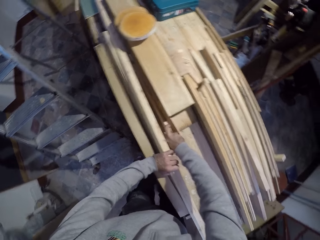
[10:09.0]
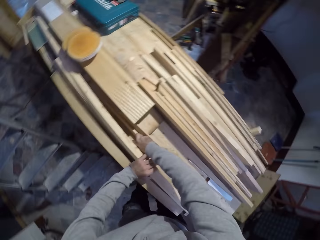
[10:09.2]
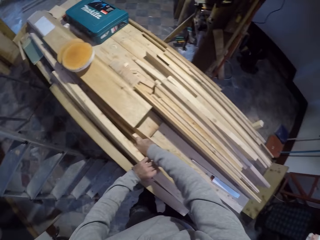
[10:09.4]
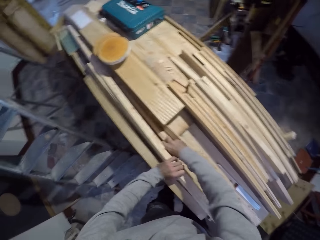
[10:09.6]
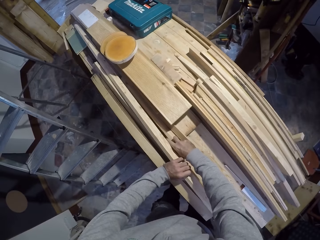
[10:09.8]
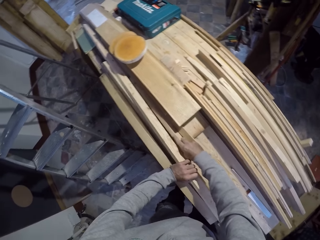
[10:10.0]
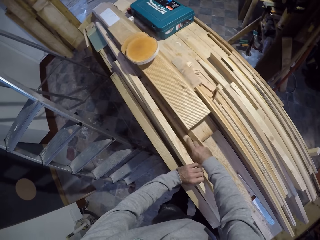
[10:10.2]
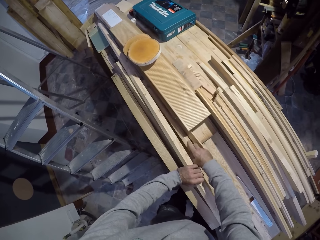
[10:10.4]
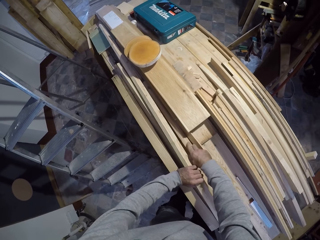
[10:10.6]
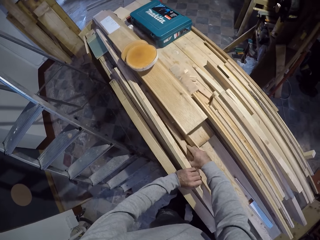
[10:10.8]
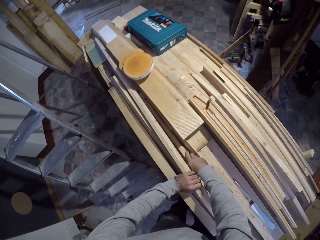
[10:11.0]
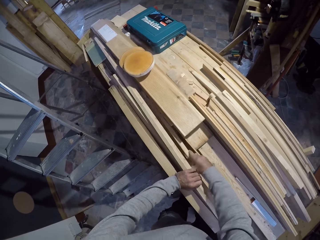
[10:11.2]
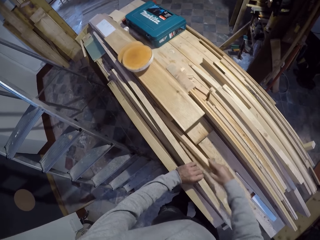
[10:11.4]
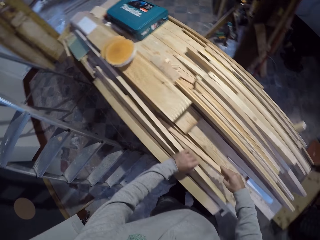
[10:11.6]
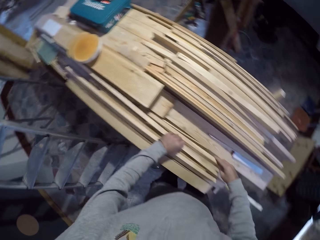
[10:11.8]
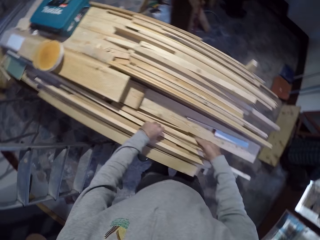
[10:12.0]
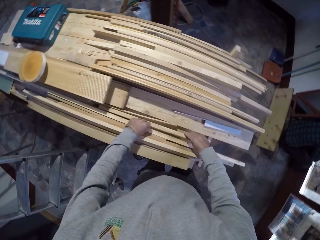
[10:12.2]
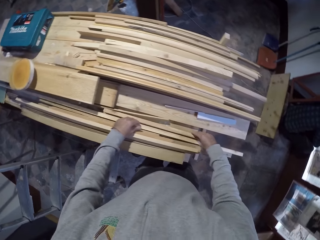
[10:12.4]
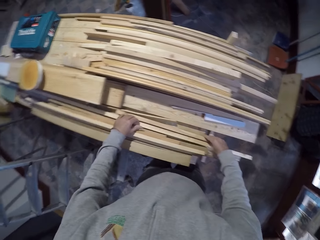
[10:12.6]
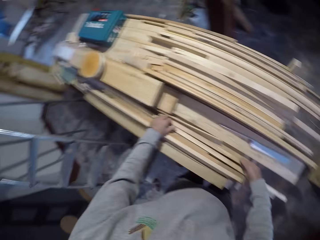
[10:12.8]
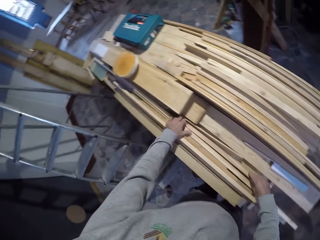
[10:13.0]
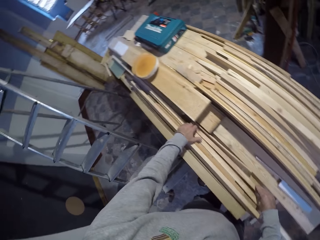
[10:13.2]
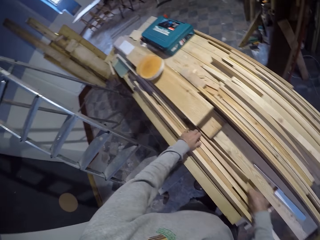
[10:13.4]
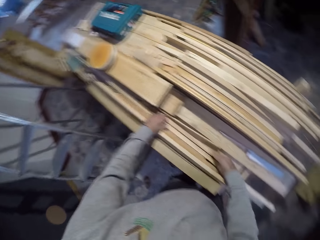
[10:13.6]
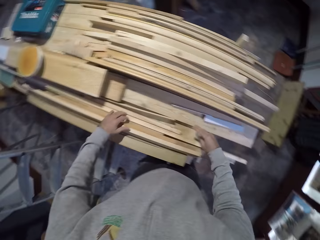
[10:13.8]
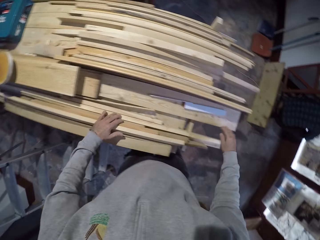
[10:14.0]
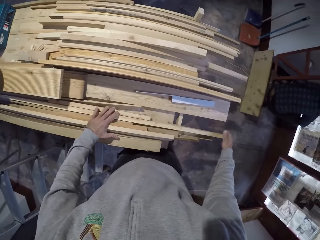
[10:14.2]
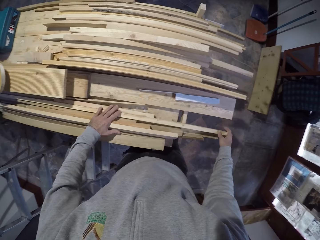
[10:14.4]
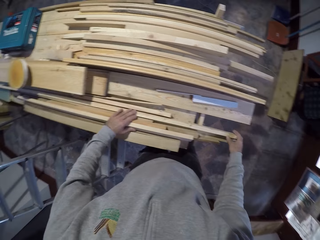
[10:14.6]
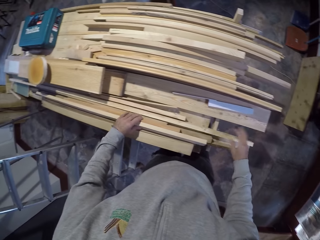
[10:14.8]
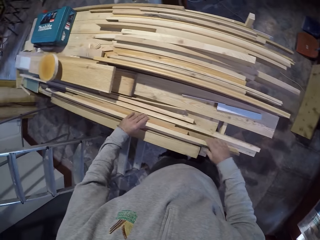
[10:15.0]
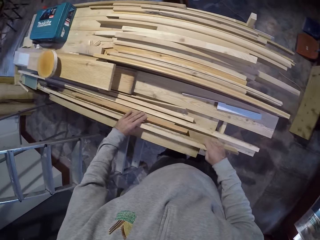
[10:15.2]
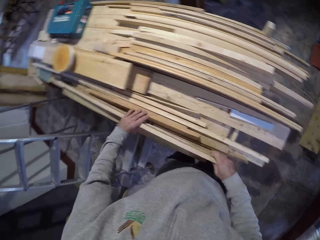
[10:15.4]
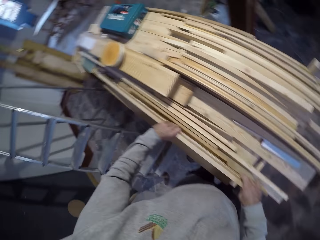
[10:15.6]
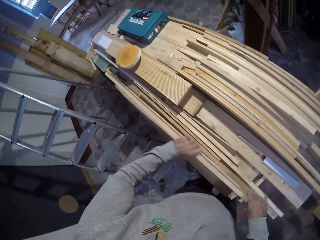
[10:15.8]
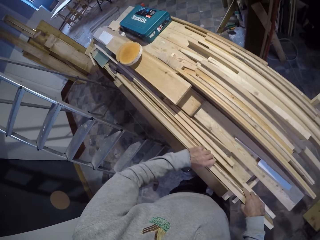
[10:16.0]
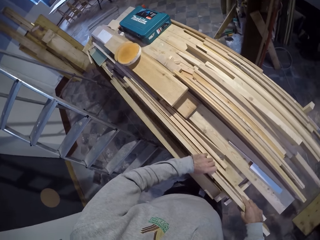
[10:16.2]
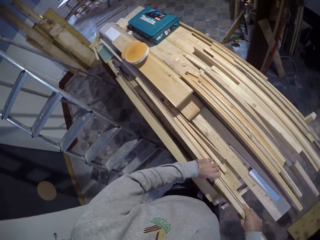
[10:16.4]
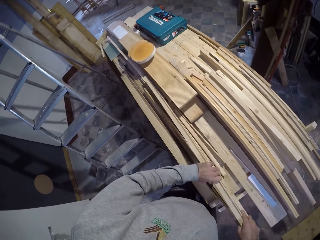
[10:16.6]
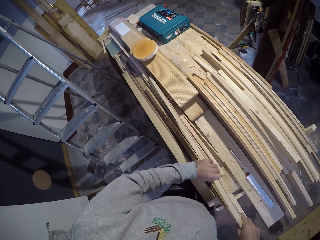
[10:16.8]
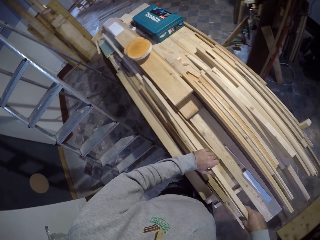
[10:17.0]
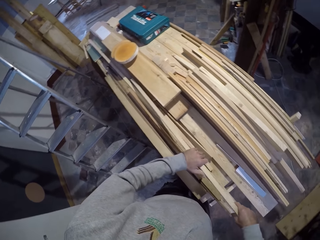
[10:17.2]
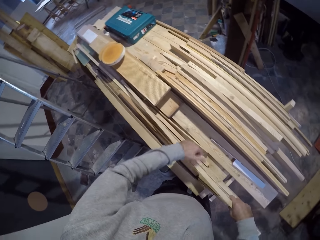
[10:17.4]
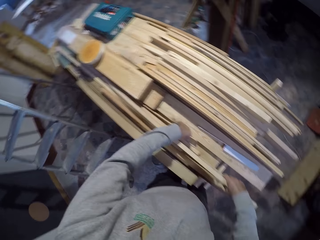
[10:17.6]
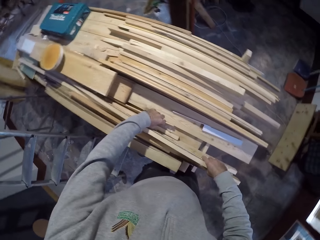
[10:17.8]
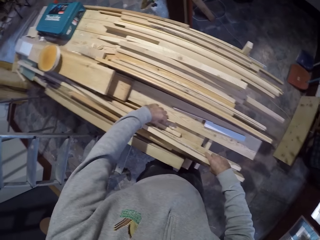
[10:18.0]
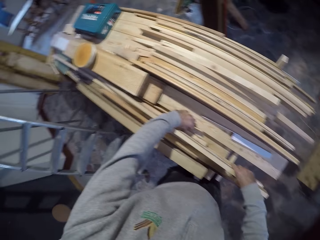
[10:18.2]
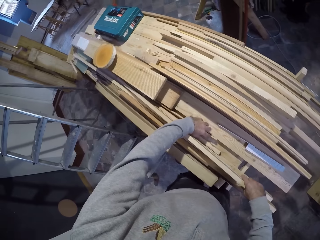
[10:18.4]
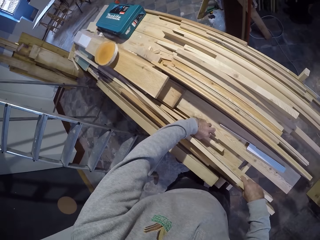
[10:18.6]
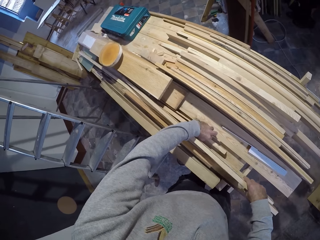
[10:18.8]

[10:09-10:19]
The camera wearer picks up the wood. They pull the wood with the right hand. They align the wood with the right hand. They push the wood with the right hand. They move the wood. They pick up the wood with both hands. They put down the wood. They hold the wood with both hands.

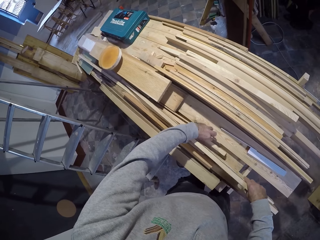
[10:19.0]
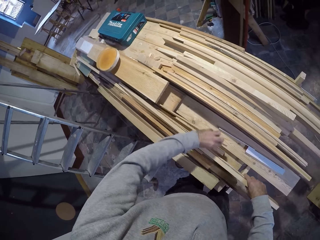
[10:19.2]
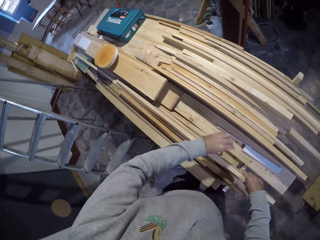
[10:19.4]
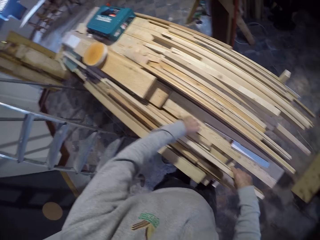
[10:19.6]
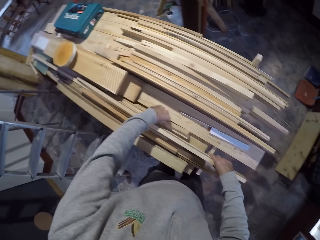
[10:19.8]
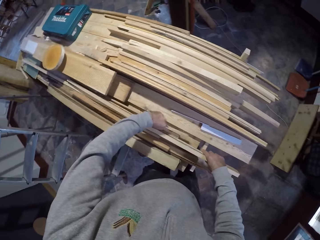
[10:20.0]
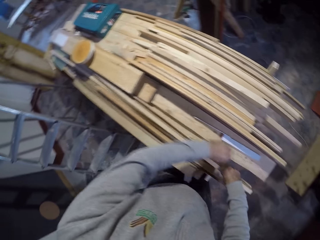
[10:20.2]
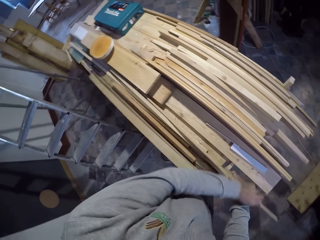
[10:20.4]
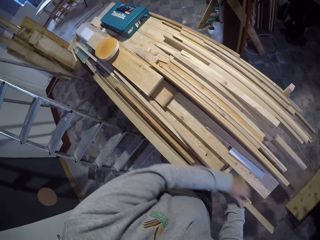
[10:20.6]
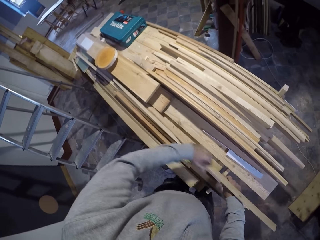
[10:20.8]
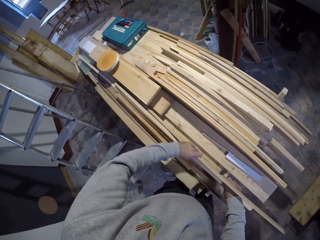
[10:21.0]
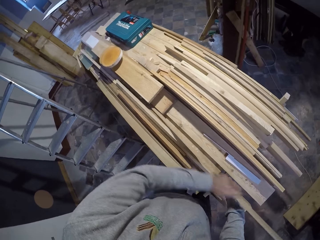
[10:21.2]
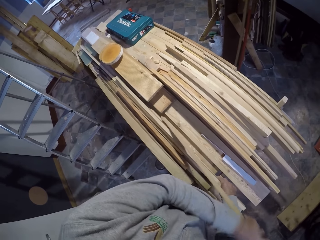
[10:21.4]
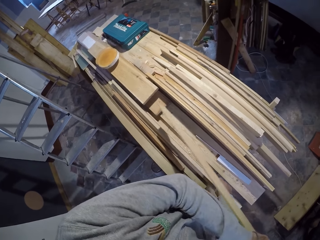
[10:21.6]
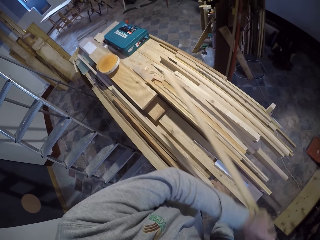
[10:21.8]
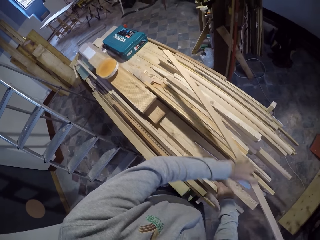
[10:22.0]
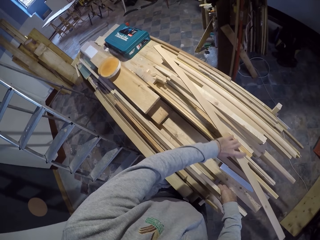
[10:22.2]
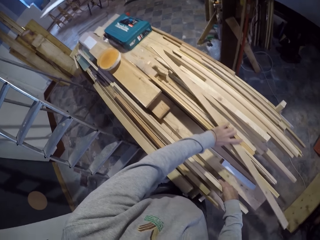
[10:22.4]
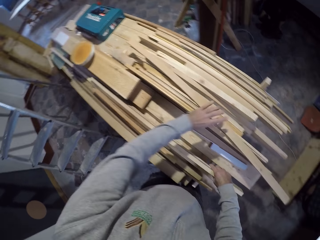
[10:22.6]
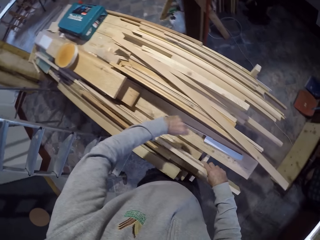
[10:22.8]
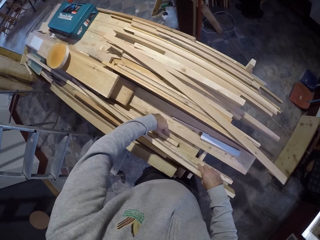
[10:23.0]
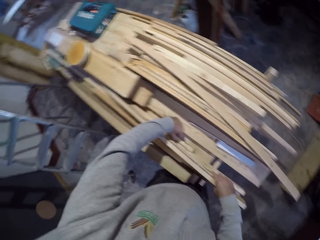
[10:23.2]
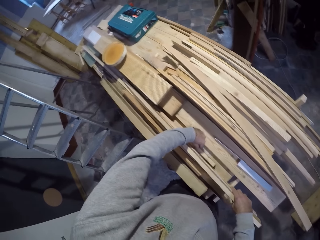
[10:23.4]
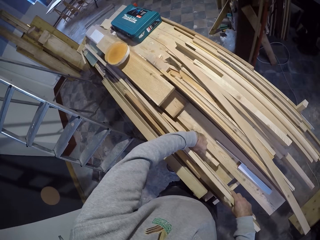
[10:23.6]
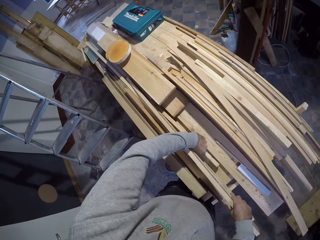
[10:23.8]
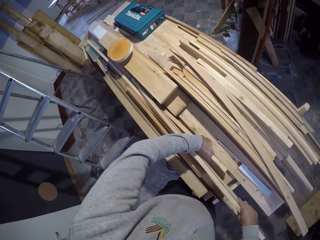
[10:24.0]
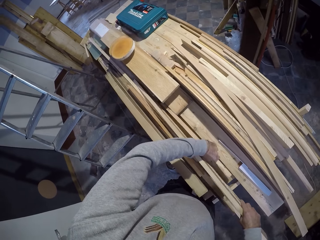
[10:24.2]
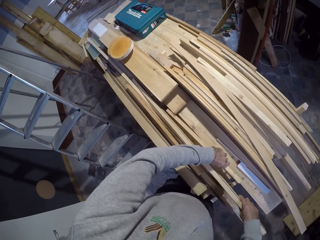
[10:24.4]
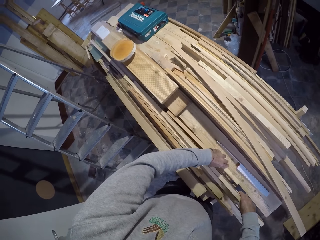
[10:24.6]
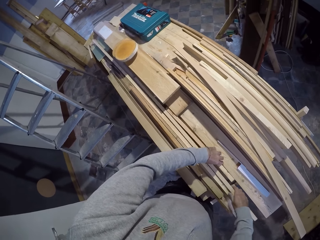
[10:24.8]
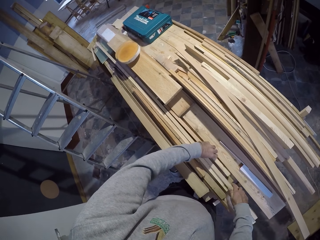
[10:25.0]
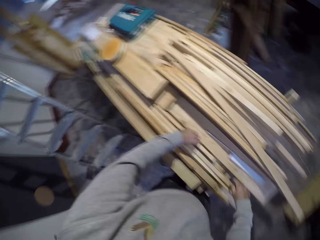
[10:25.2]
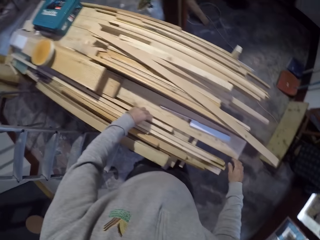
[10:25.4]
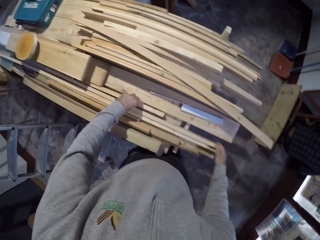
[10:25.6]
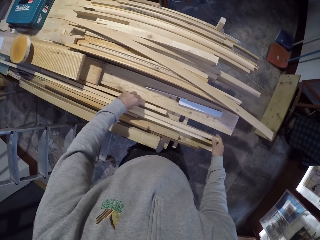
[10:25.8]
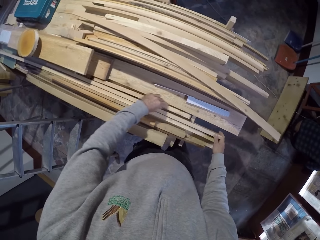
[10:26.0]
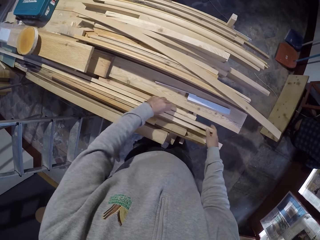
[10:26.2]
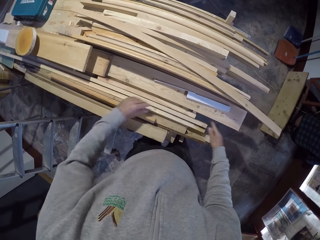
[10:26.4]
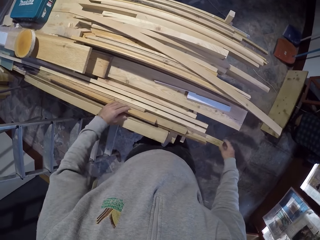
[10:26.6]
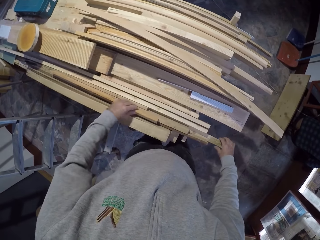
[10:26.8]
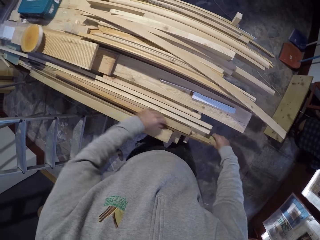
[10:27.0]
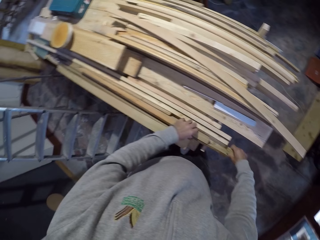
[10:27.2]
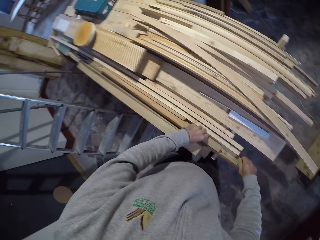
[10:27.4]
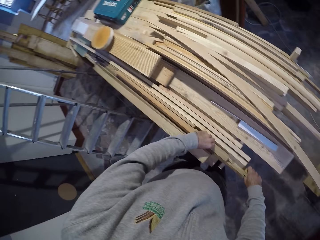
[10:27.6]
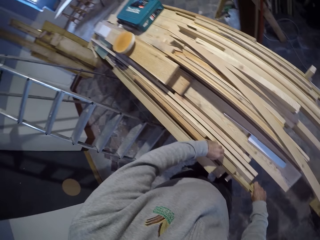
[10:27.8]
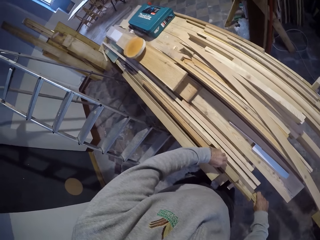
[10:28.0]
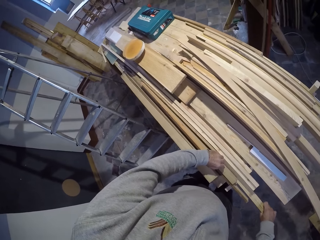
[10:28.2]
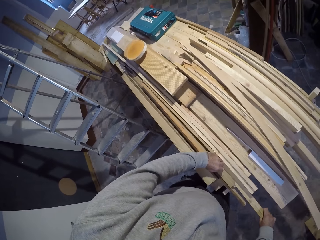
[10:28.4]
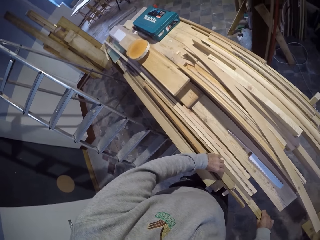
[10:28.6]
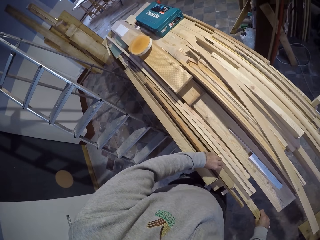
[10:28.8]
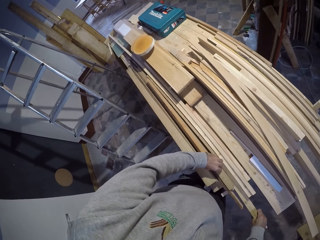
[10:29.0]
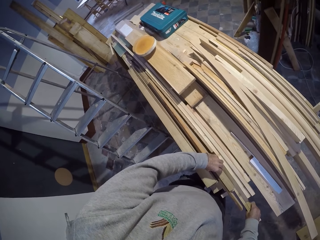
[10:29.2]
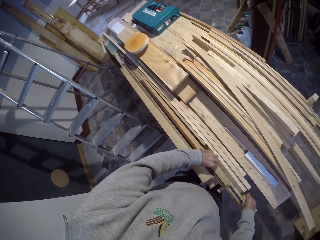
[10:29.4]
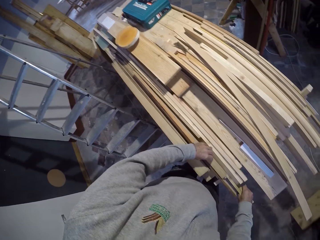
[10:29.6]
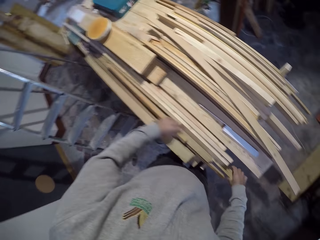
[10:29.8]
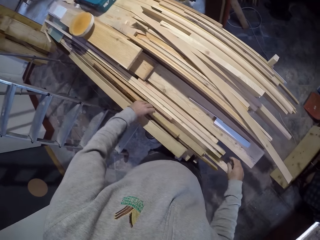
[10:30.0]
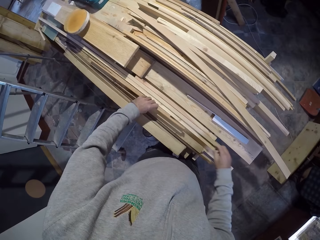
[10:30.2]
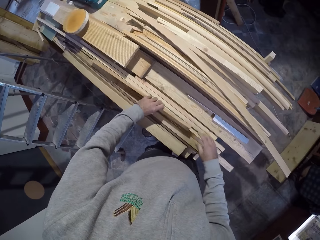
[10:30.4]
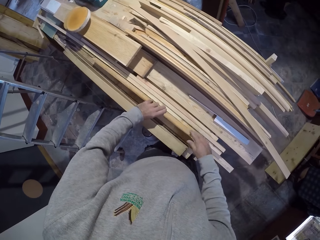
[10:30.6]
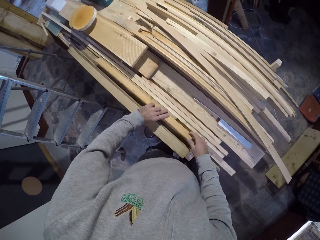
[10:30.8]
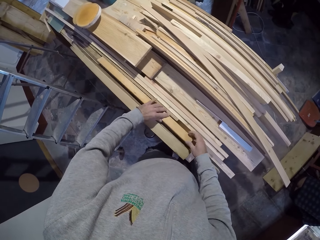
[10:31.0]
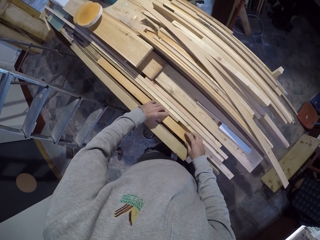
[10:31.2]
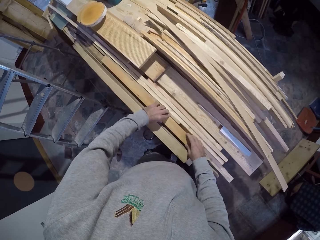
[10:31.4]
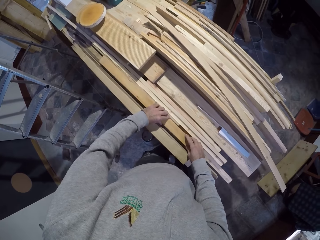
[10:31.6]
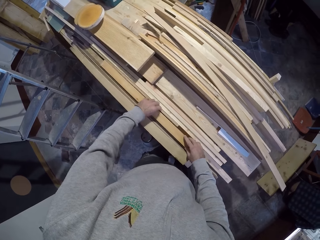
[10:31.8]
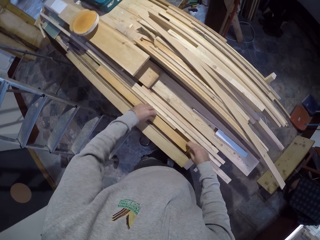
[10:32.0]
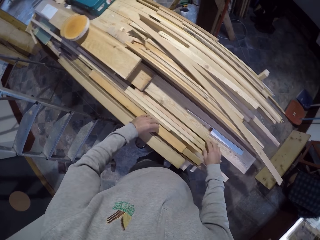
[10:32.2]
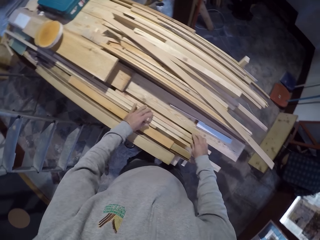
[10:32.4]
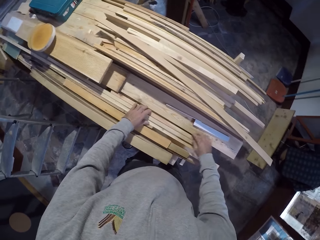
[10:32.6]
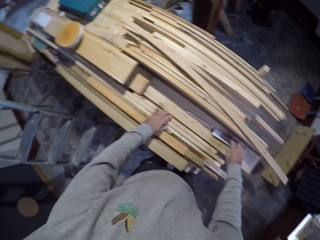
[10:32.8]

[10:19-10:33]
The camera wearer moves the wood. They pull the wood with the left hand. They put down the wood. They move the wood with the left hand. They pull the wood with the left hand. They pull the wood with both hands. They put down the wood. They move the wood with both hands. They pull the wood with both hands. They arrange the wooden pieces. They align the wood with both hands. They hold the wood.
